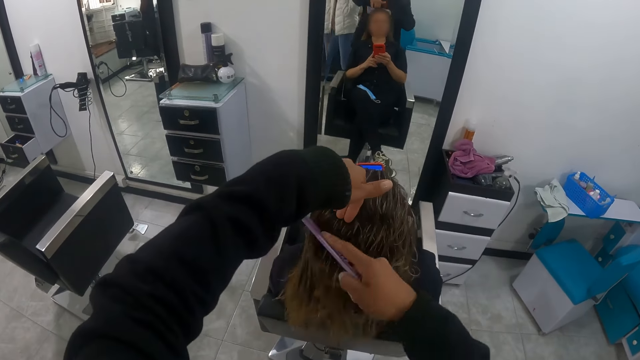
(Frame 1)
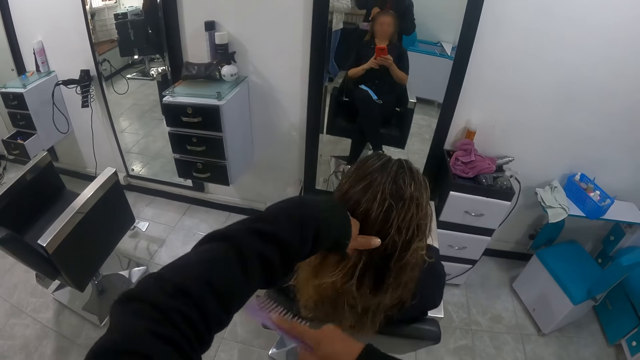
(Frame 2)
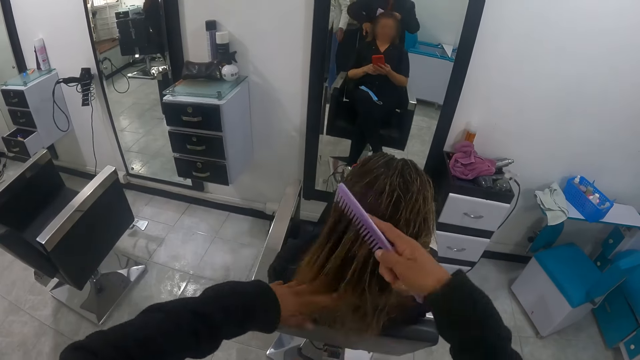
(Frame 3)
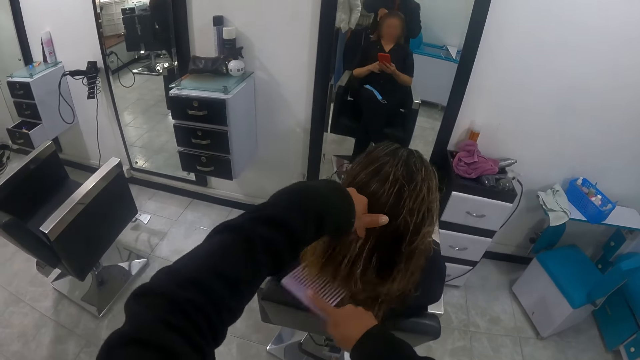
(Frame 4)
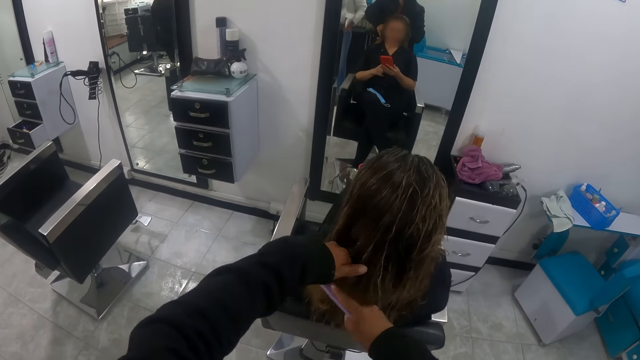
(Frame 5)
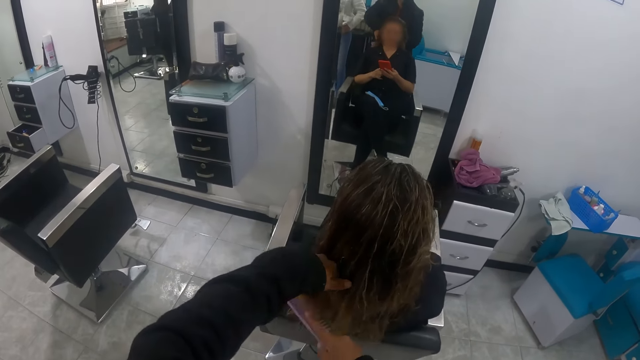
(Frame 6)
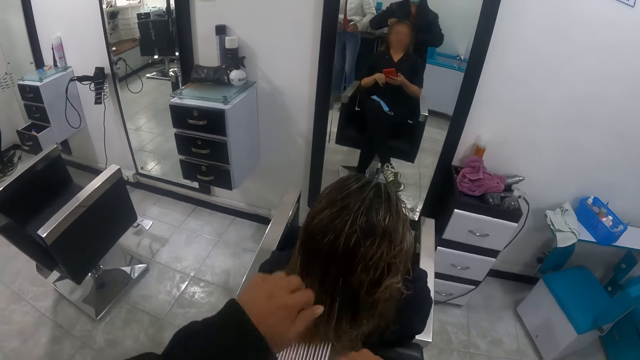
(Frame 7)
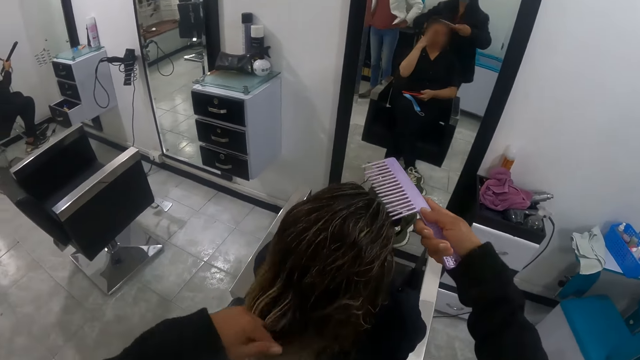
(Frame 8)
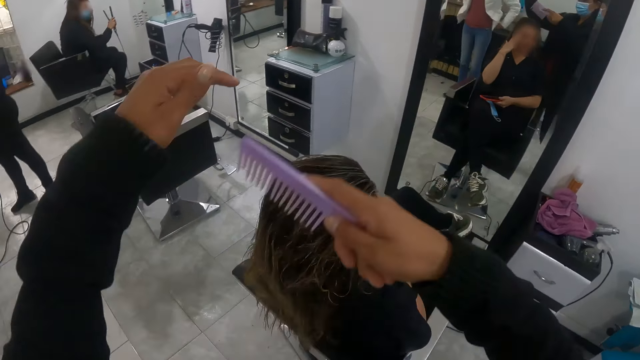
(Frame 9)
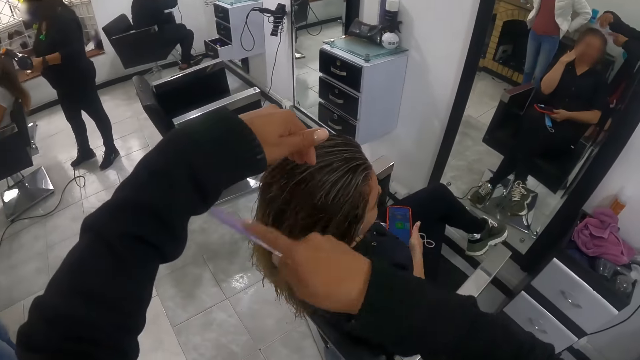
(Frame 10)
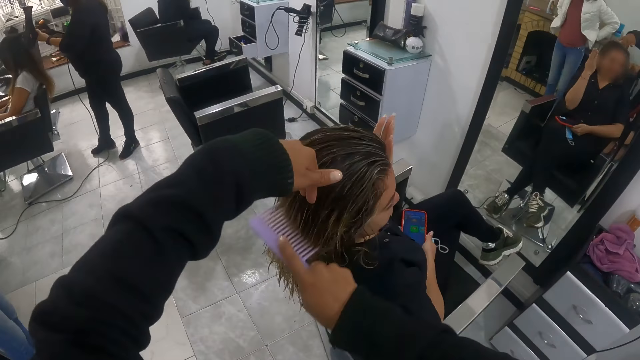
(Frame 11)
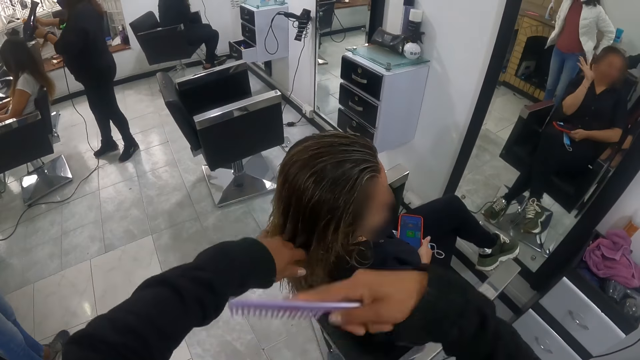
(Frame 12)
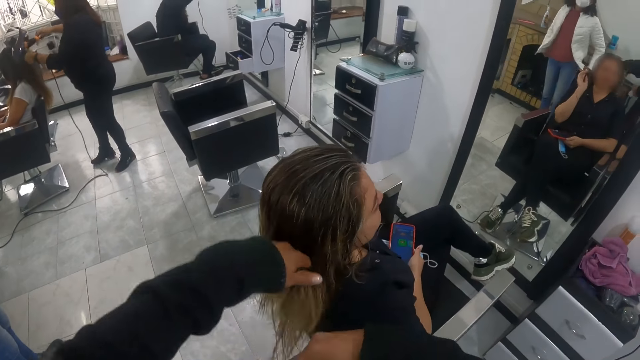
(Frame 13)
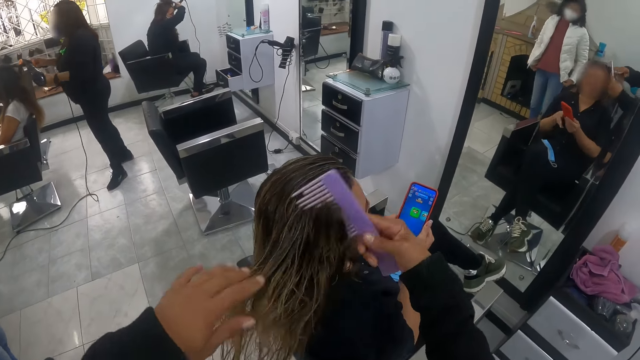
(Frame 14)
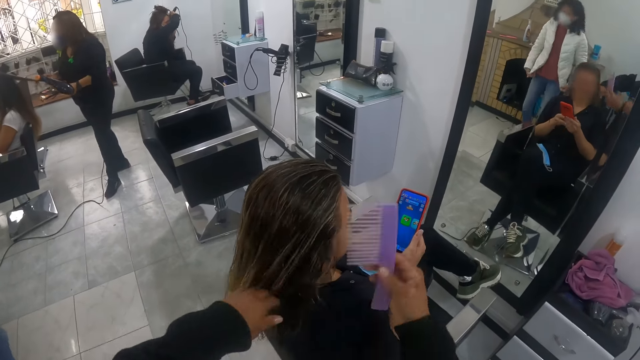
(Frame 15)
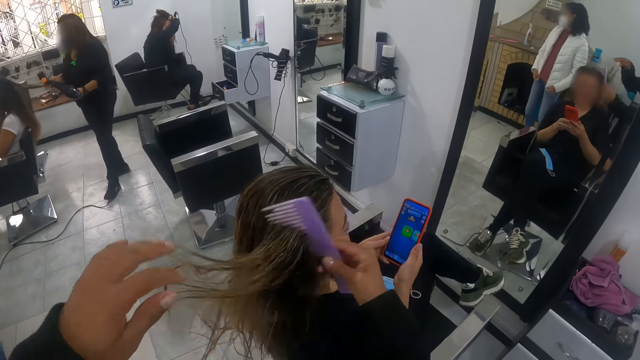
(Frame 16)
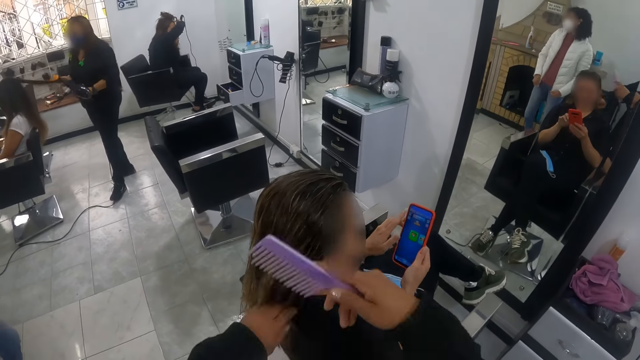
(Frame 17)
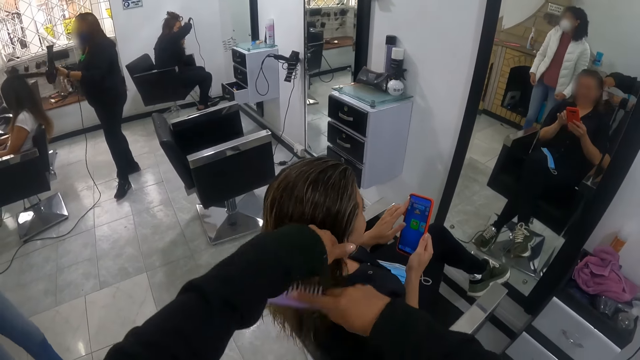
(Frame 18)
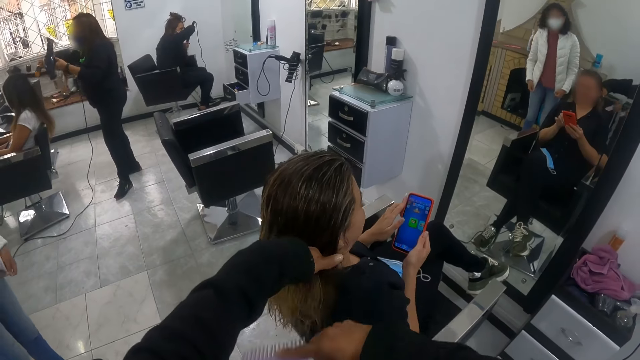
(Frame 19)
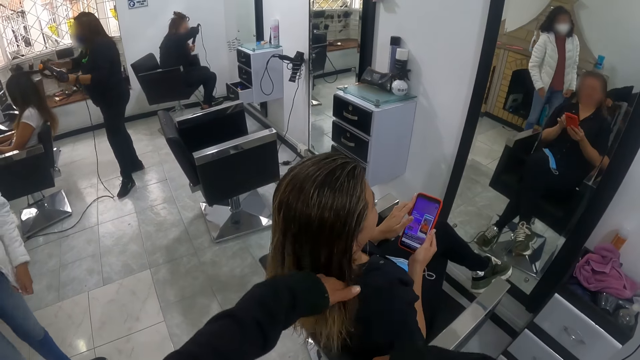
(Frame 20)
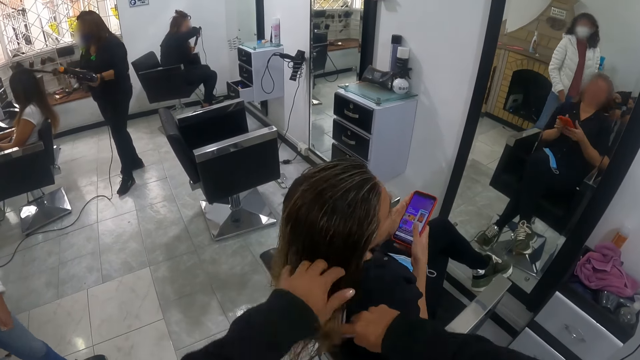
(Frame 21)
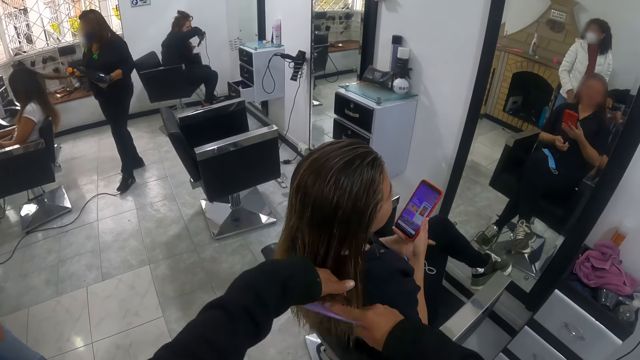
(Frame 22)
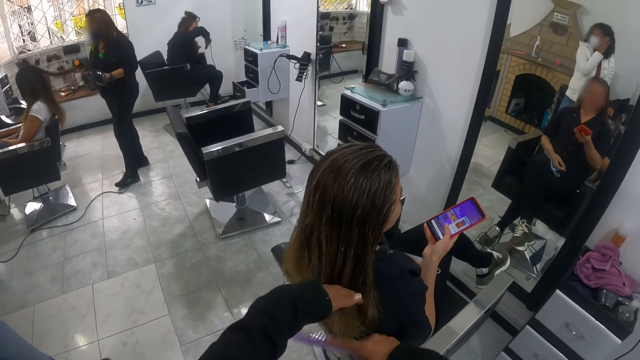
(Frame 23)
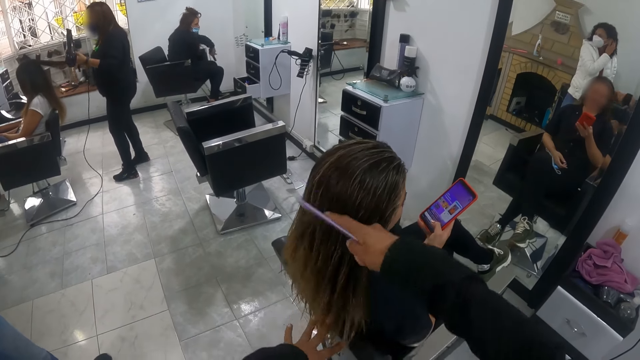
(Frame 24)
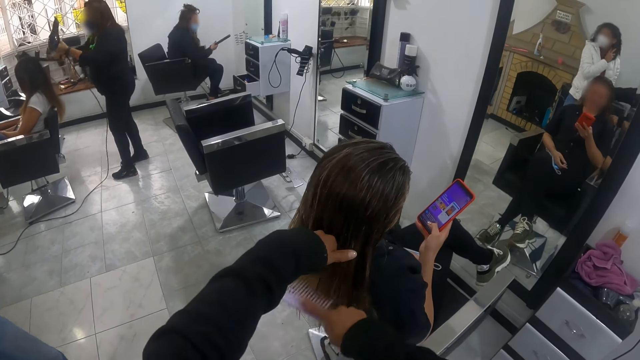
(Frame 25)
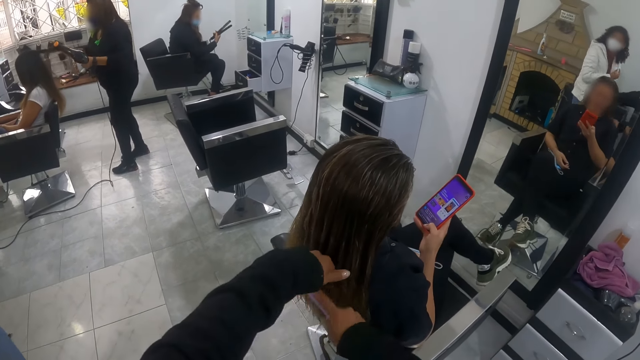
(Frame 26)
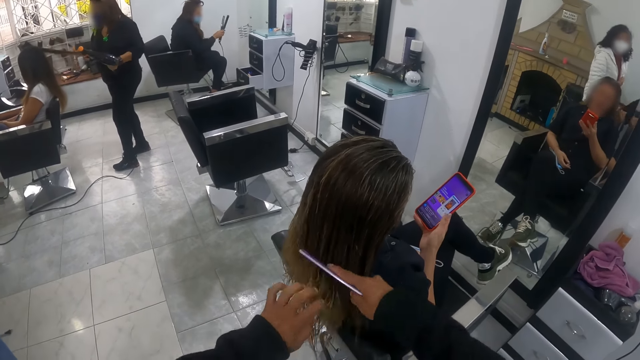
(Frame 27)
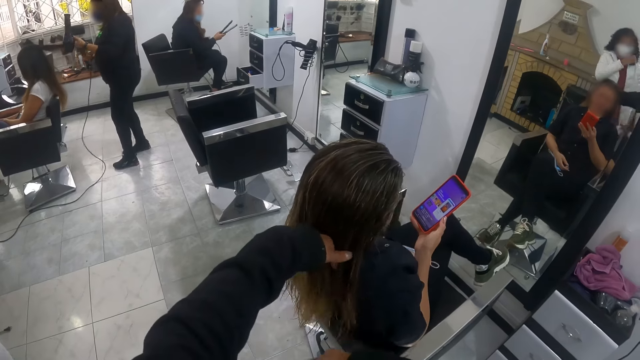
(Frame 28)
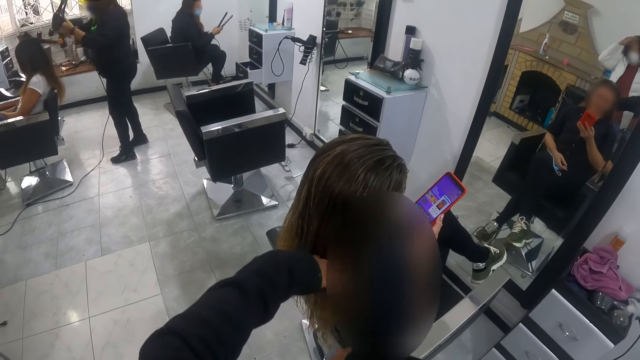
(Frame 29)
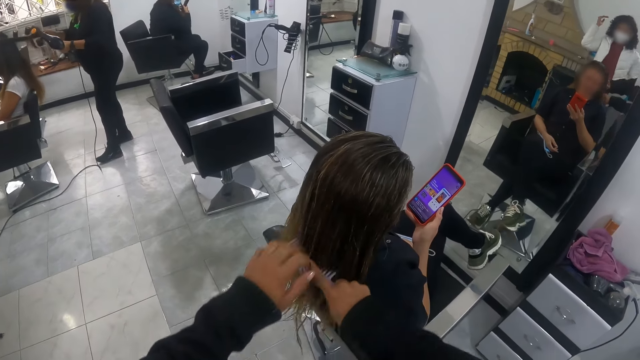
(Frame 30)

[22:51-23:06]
The woman places the phone on her legs with her right hand. She touches her face with her hand. She holds the phone with both hands, operates the phone with her left hand, drops her left hand from the phone, and operates the phone with her right hand. The camera wearer combs the hair of the woman with a comb.

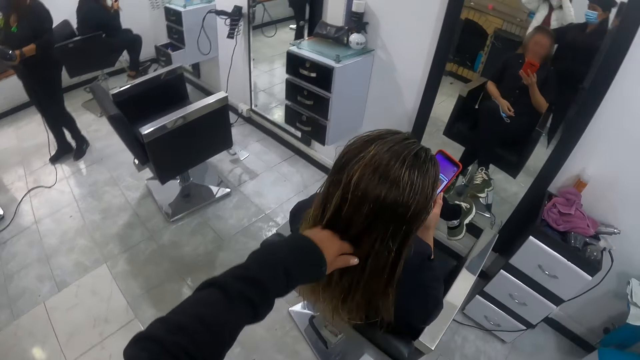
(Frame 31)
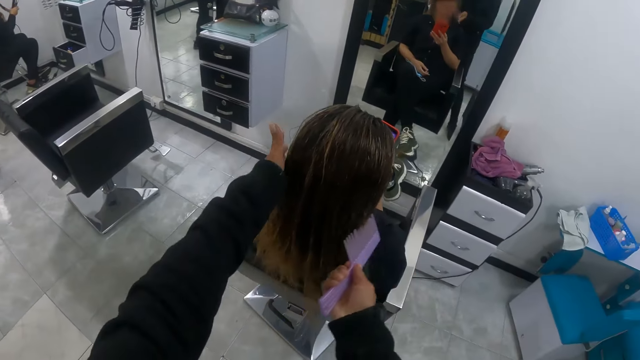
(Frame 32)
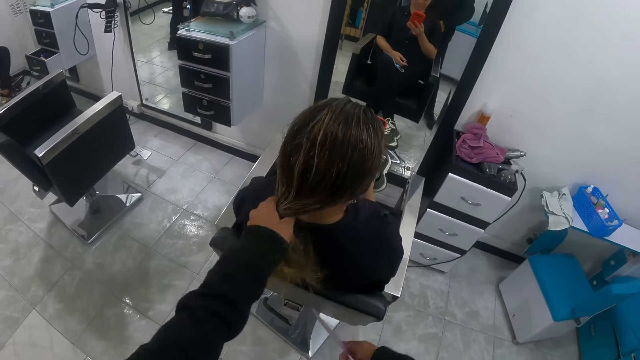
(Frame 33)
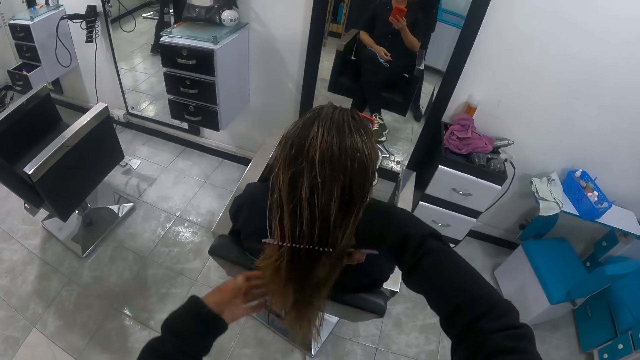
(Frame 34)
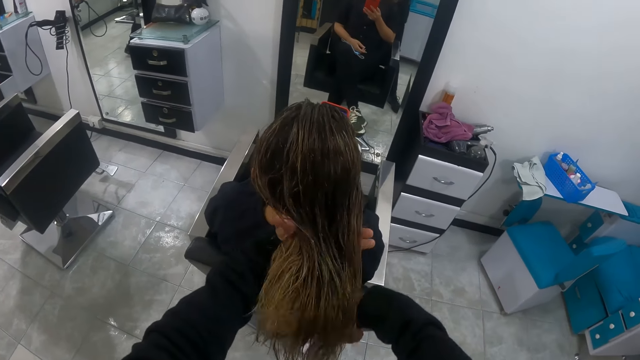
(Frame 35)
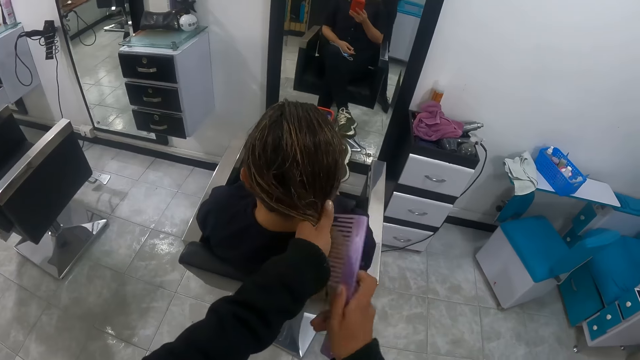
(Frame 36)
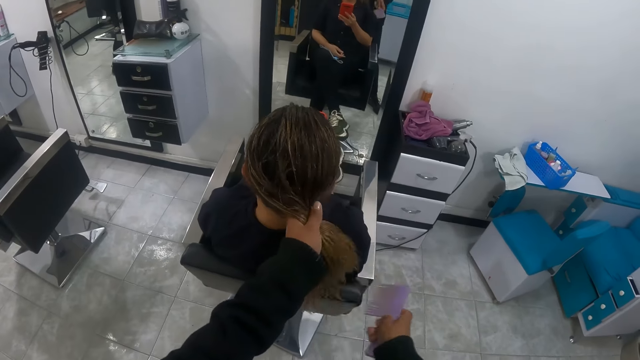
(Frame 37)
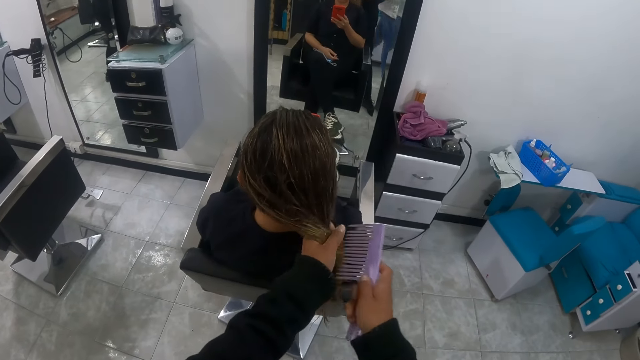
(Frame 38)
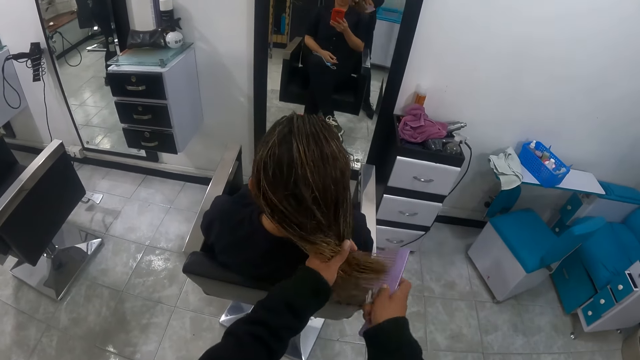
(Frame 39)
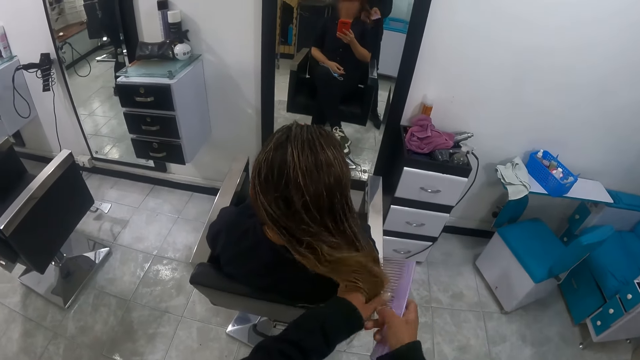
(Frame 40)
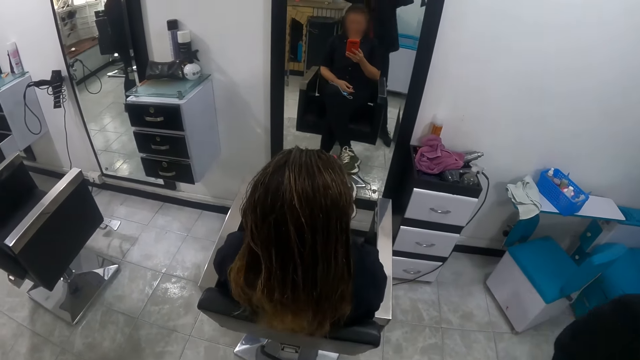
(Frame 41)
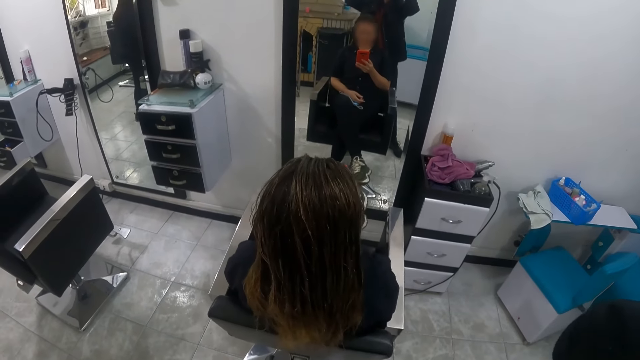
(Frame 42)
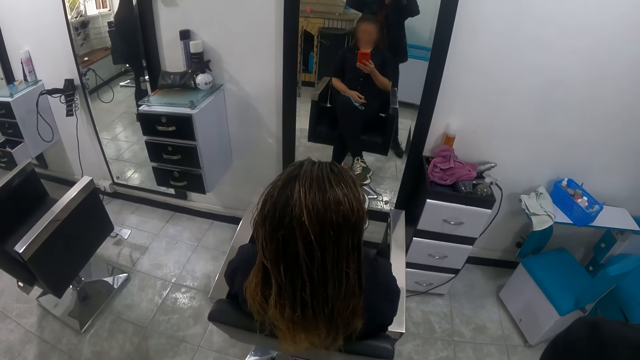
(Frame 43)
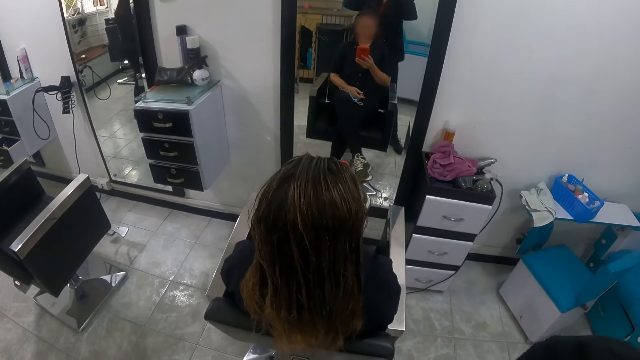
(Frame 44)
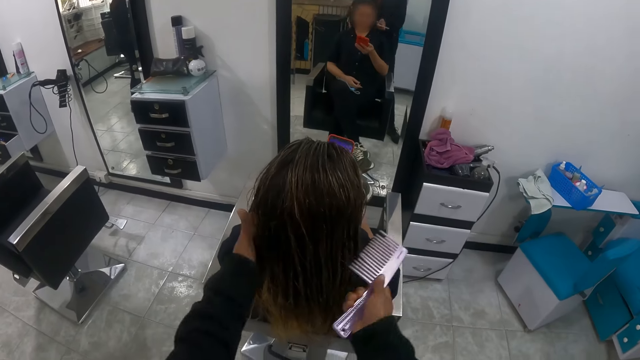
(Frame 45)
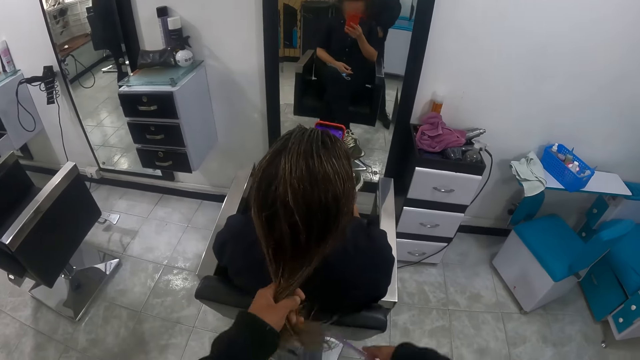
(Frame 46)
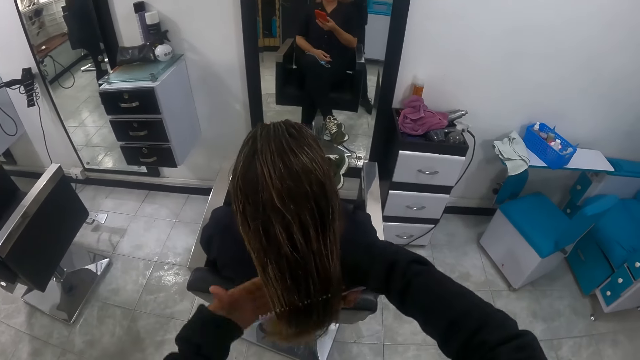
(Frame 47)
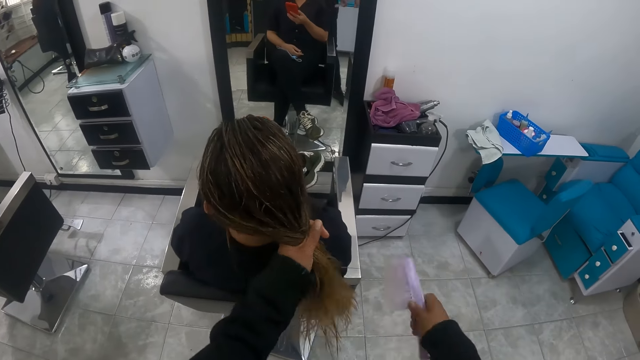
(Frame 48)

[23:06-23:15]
The camera wearer raises the hands. She adjusts her camera with both hands. She combs the woman's hair with the comb with her right hand. She detangles the woman's hair with her left hand.
